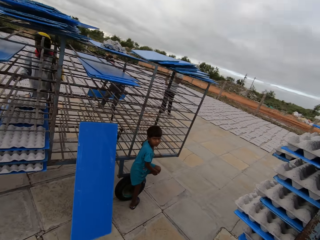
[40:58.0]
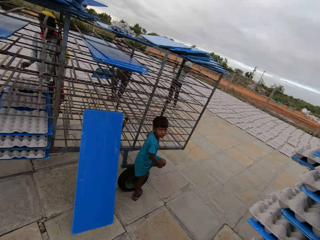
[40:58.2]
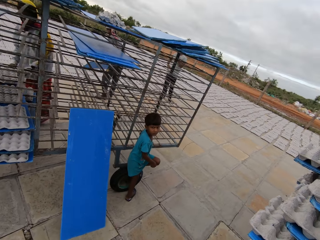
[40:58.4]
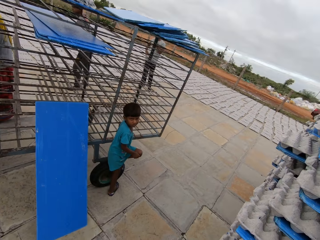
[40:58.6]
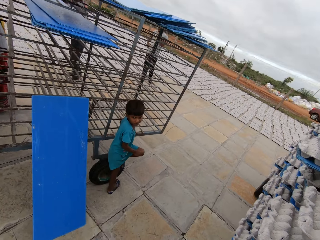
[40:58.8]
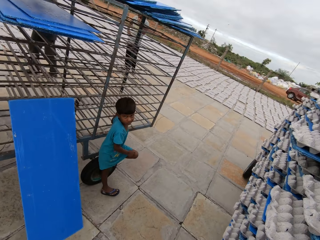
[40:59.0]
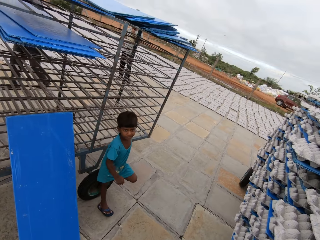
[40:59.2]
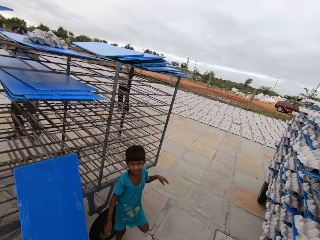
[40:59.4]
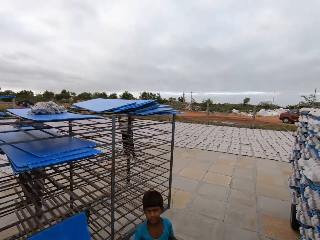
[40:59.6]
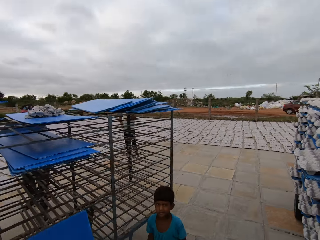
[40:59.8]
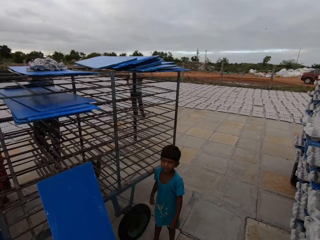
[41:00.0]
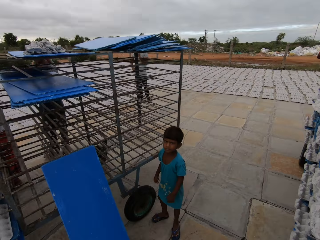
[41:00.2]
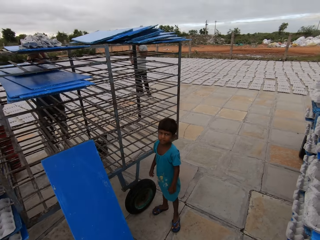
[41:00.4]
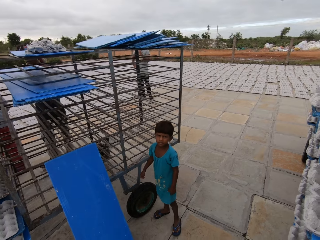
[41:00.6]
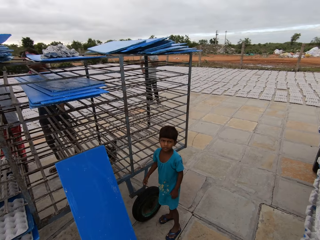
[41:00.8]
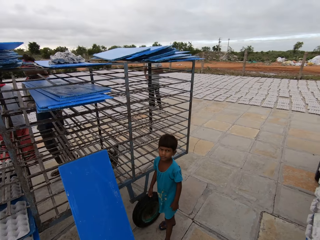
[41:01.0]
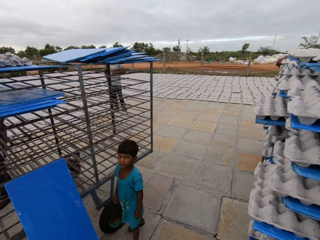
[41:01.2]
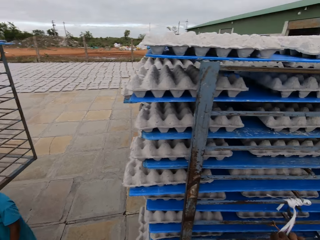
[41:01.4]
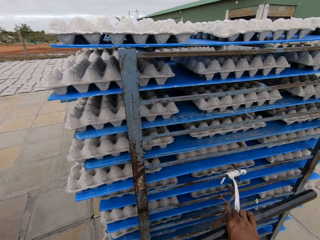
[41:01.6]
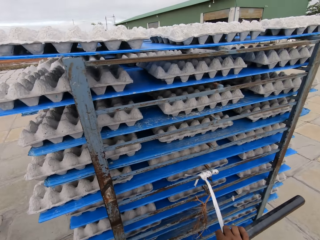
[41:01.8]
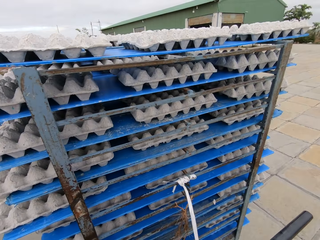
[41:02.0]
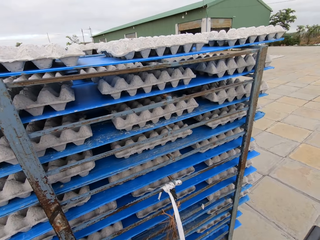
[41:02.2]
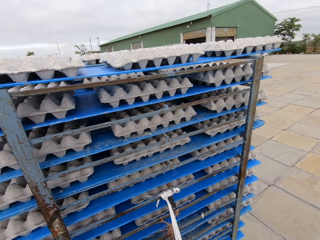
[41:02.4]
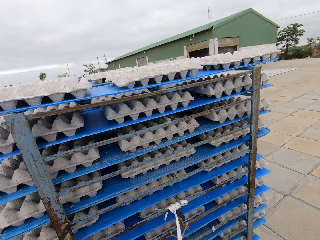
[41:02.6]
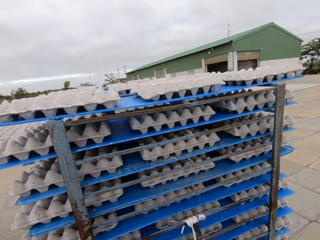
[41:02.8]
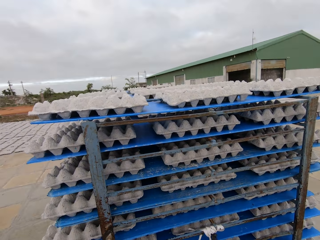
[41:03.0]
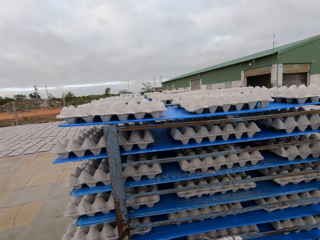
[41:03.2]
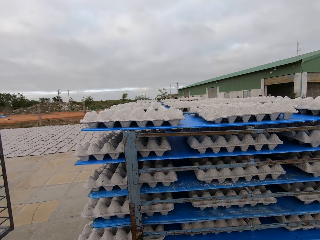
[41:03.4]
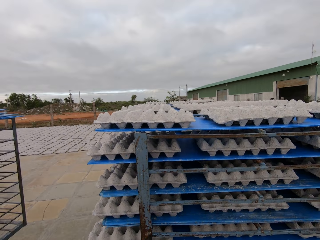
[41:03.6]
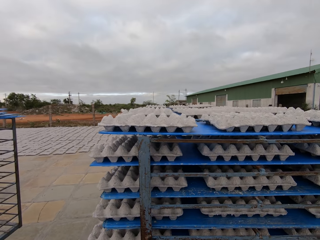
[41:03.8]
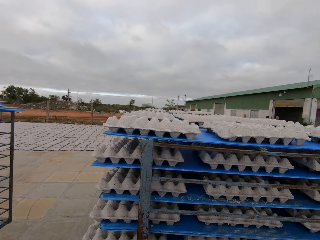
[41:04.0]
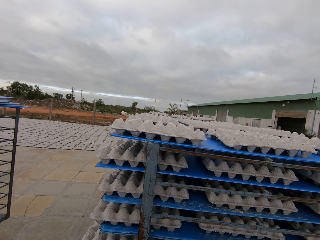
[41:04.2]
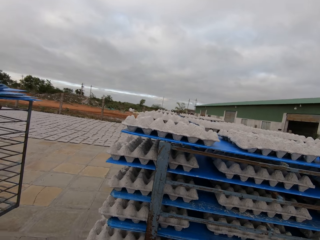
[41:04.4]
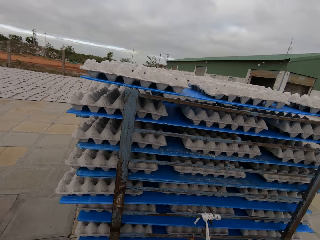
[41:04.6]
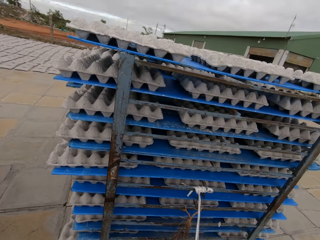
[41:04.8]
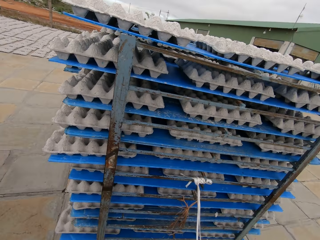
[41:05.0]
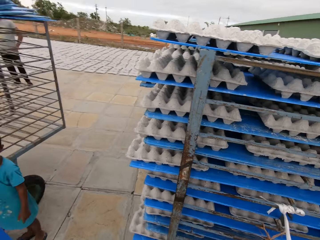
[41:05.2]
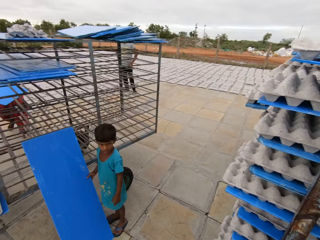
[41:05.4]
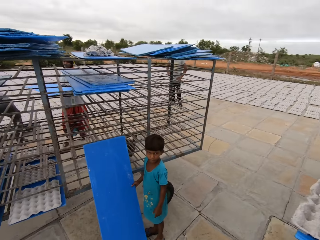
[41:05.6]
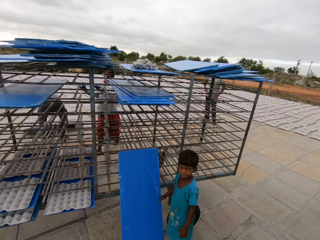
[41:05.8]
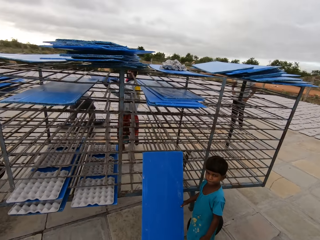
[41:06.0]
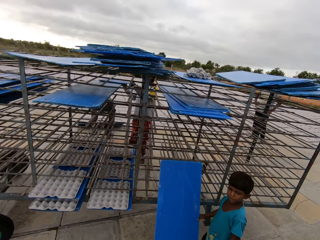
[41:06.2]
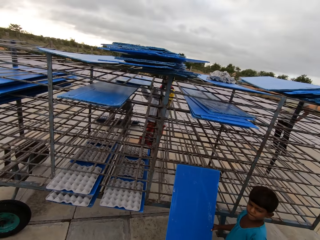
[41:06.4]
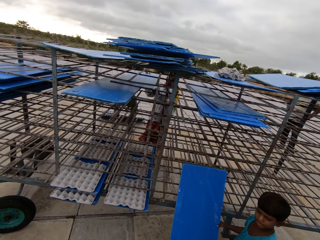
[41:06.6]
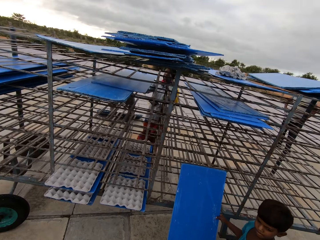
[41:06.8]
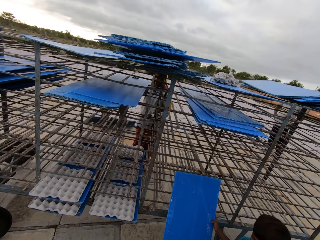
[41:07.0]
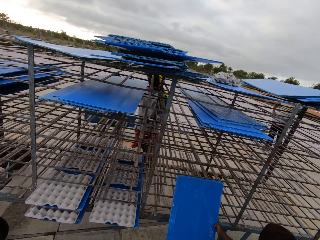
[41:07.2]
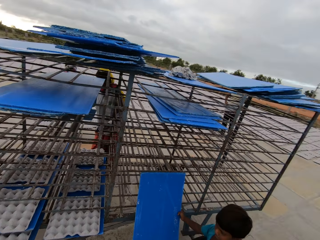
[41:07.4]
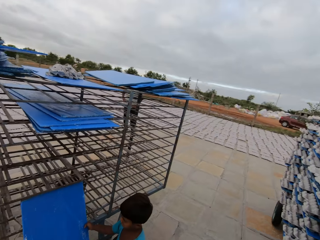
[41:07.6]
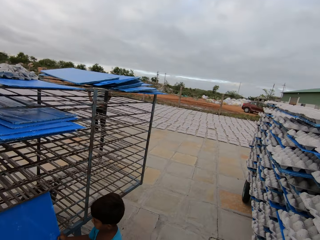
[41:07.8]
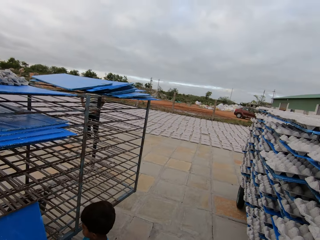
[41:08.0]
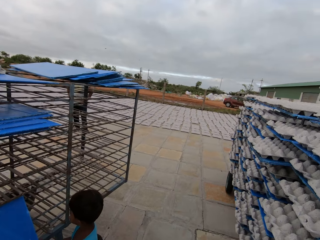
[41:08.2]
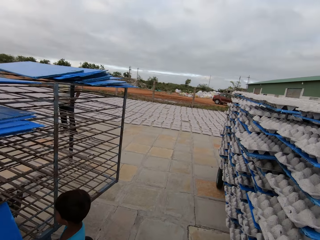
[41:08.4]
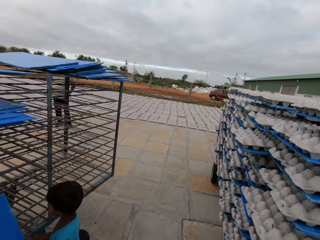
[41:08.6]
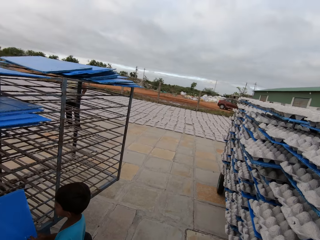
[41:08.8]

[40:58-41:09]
The camera wearer converses with a boy. He looks around. A man drops the plastic sheet in the rack with both hands. The camera wearer looks at a person. He pulls the rack handle with his right hand. He looks at the cart. A woman drops a plastic sheet in the rack with both hands. The boy holds the plastic sheet with his right hand. The camera wearer looks around. The man lifts a plastic sheet from the floor with both hands.

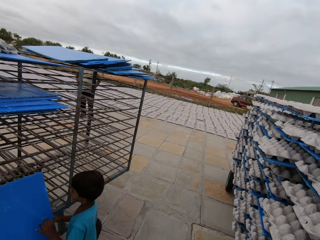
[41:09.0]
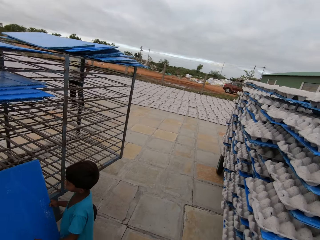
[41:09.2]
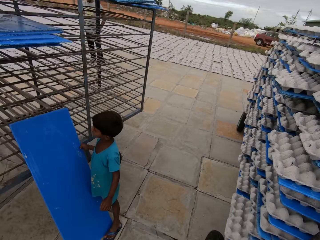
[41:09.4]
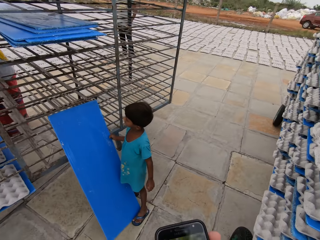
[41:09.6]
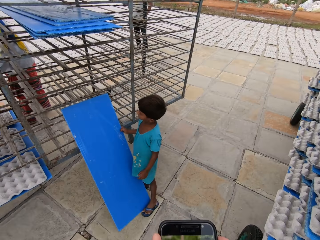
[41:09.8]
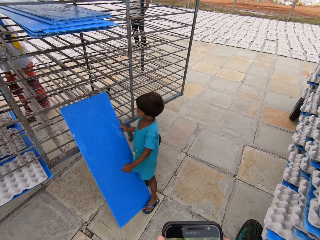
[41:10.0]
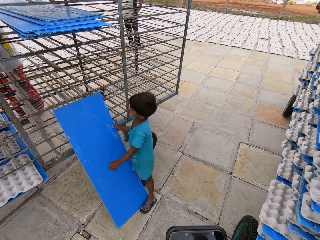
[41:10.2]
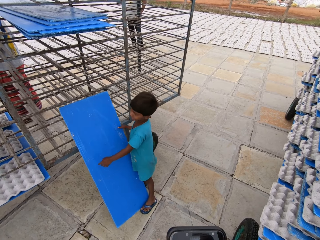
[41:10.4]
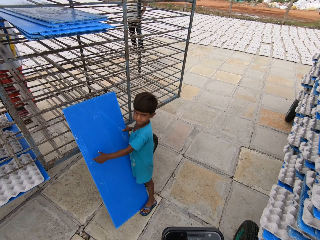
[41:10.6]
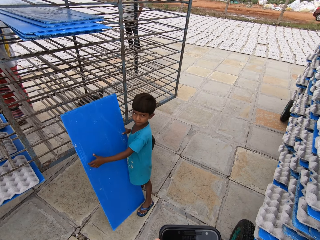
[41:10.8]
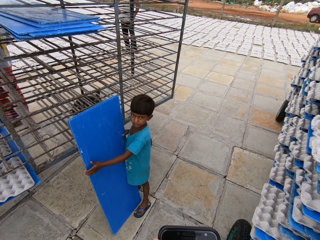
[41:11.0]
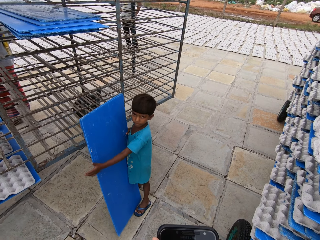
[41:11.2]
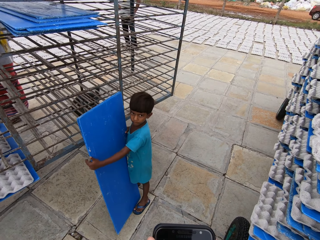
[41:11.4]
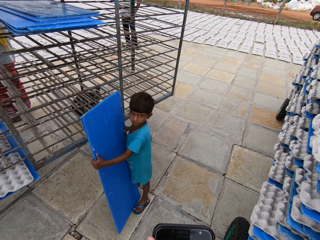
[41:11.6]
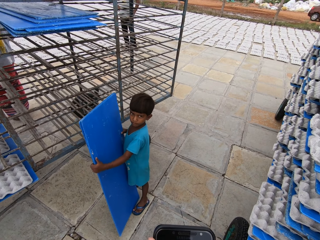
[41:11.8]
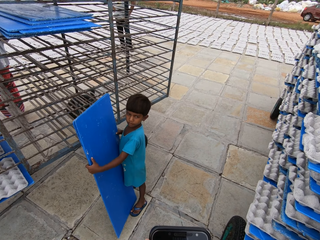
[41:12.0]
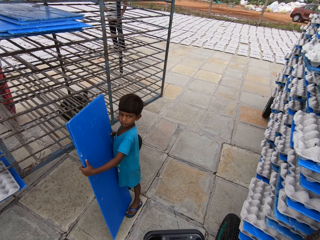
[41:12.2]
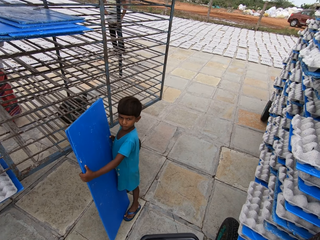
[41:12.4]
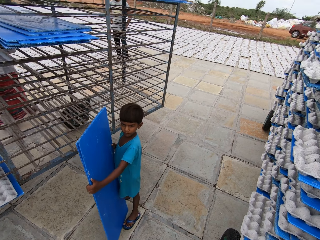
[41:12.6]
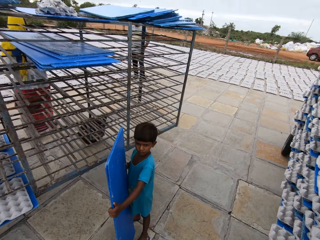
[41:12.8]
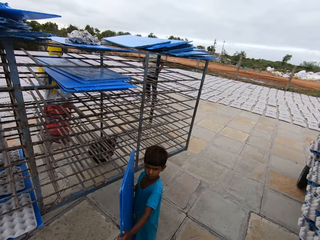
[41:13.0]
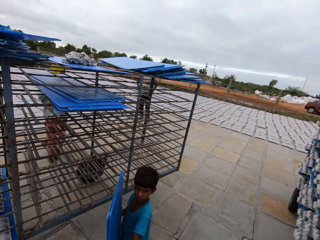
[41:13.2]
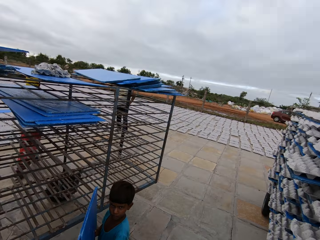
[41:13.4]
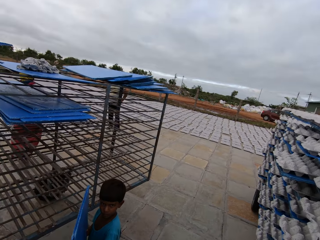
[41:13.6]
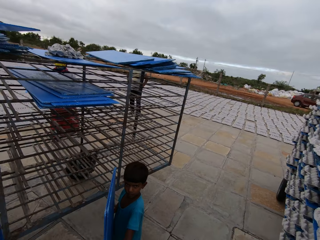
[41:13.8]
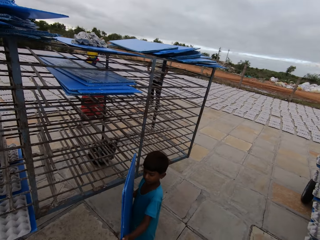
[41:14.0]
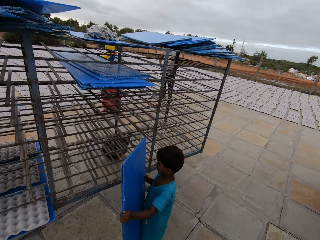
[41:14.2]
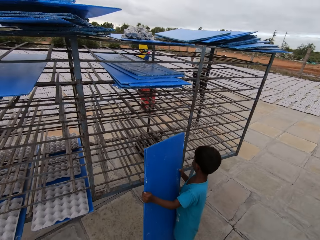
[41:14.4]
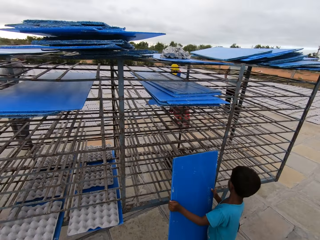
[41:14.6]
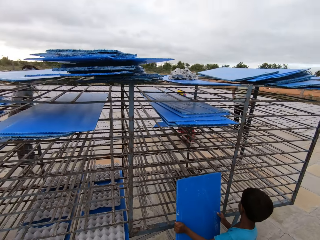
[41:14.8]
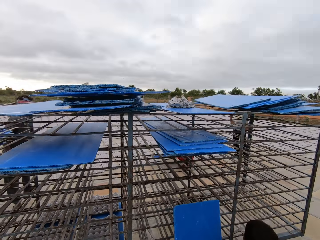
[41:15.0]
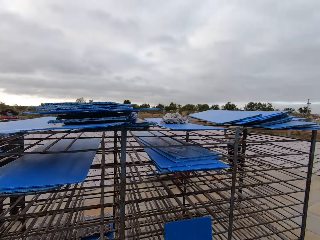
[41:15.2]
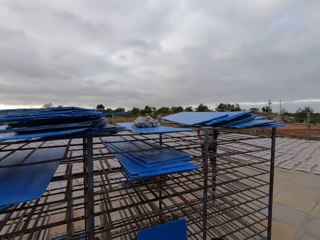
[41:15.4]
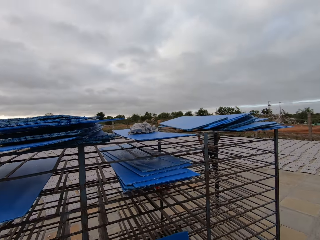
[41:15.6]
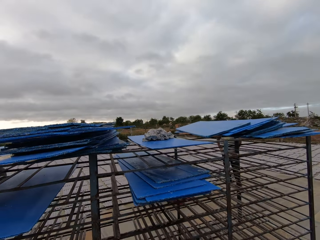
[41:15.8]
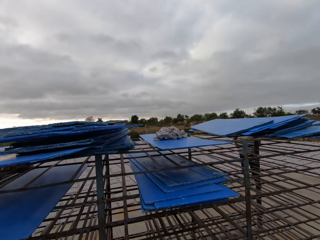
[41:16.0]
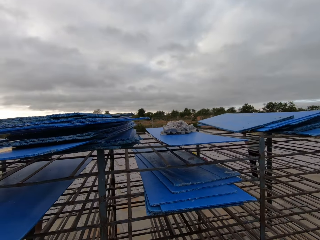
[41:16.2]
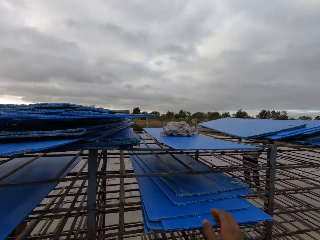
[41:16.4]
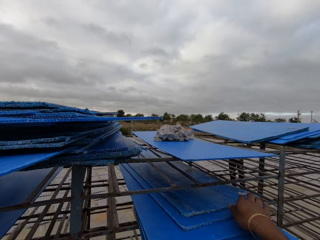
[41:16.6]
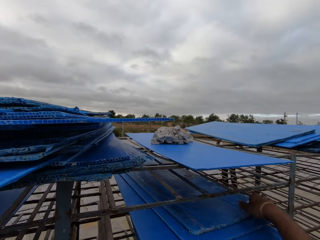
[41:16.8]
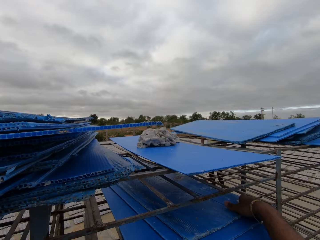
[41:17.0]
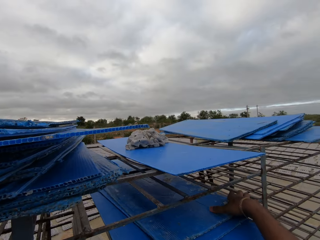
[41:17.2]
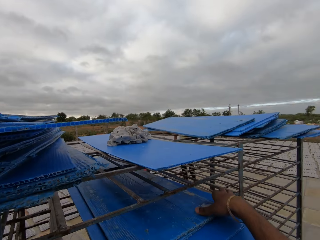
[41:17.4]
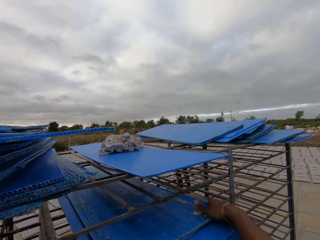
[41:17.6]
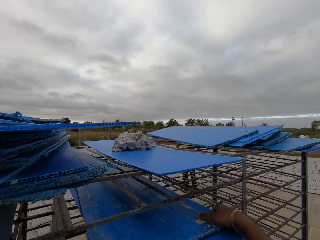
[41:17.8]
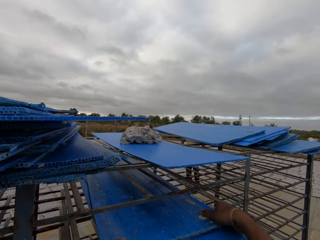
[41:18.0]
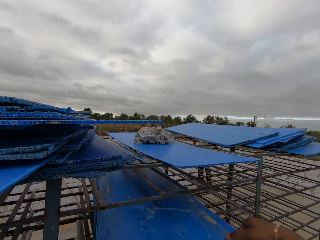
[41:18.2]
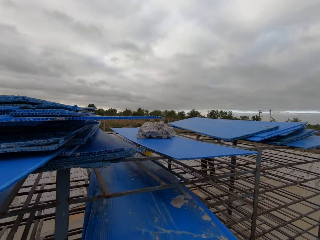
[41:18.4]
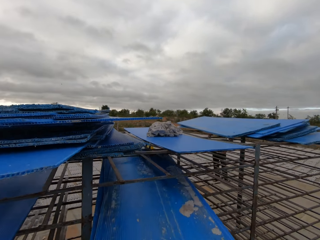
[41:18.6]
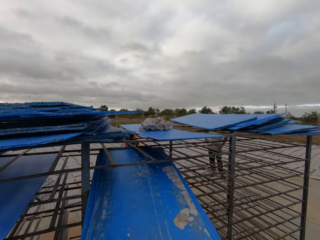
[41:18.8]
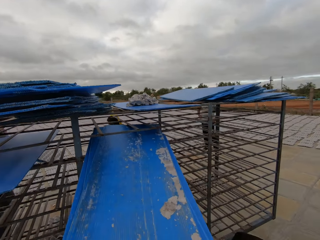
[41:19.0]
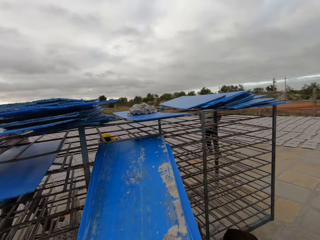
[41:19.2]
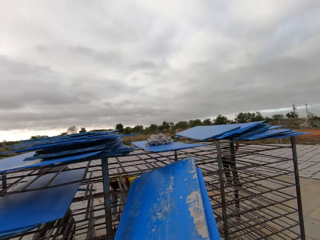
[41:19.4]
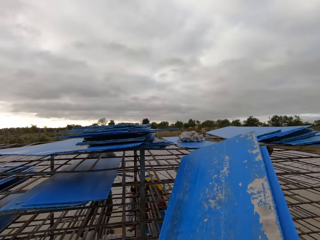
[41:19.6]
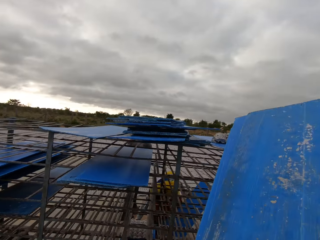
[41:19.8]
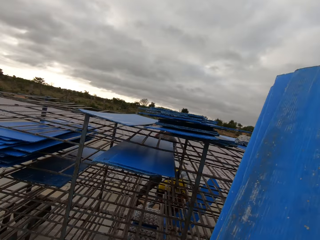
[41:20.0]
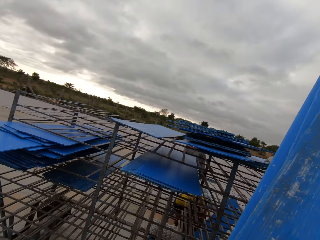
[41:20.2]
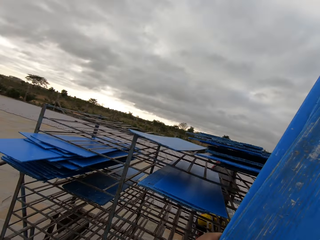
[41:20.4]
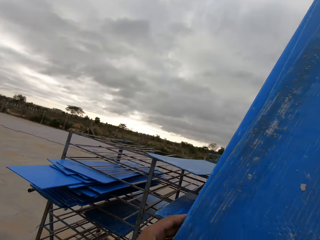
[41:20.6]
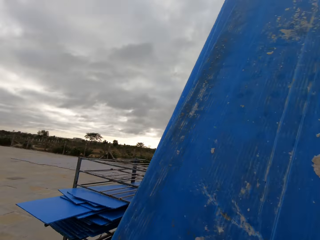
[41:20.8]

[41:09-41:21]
The camera wearer operates a phone with both hands. The boy lifts the plastic sheet from the floor with both hands. The camera wearer looks at the person. The boy drops the plastic sheet beside the rack with both hands. The camera wearer moves a plastic sheet in the rack with his right hand. He picks plastic sheets from the rack with his right hand.
